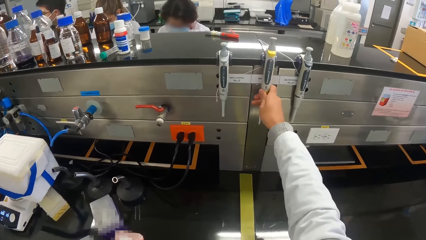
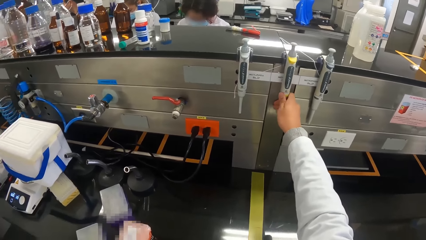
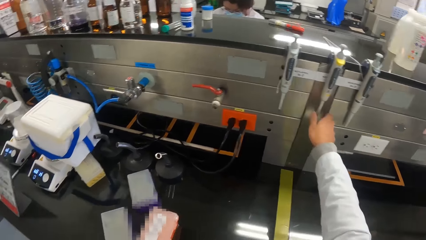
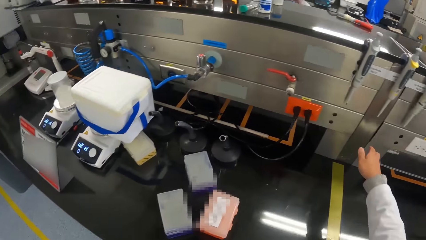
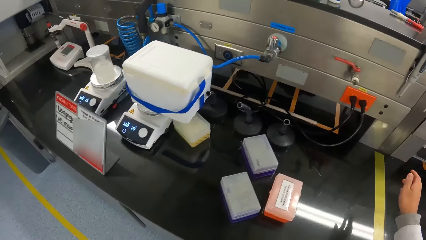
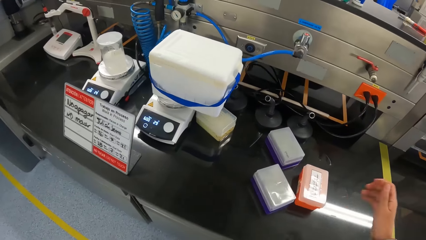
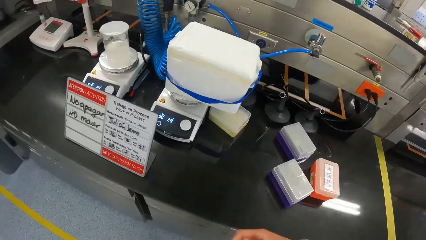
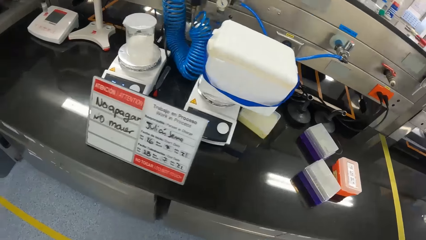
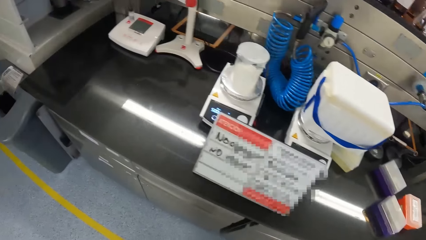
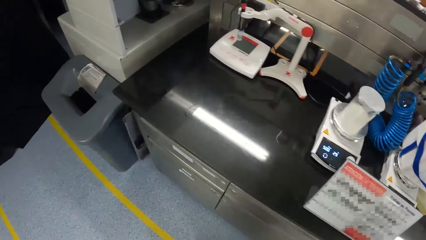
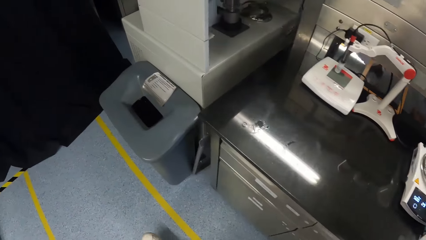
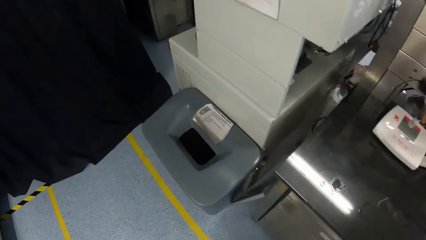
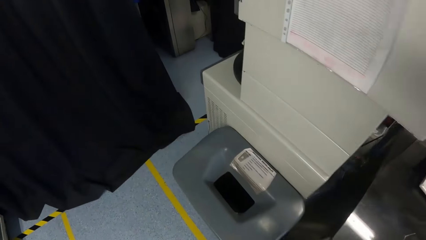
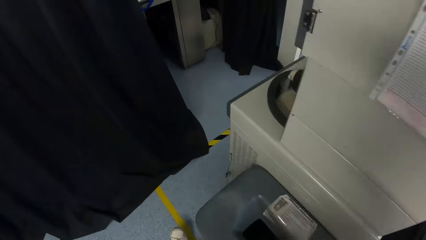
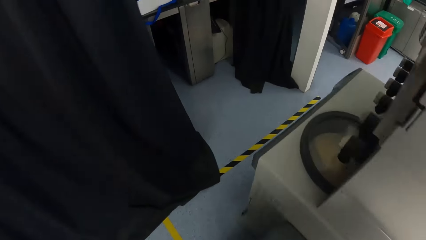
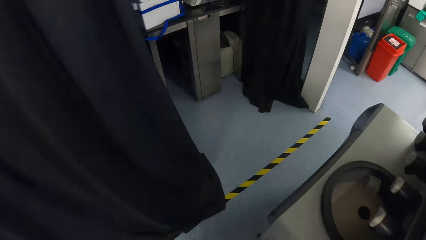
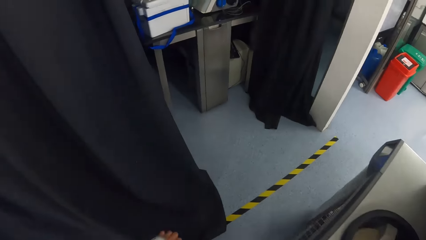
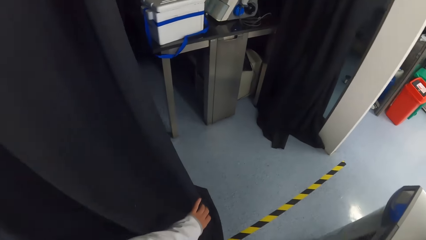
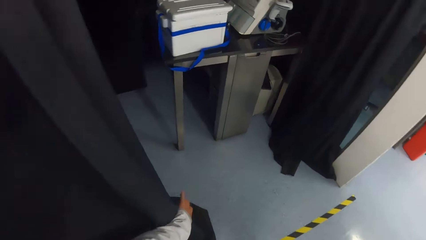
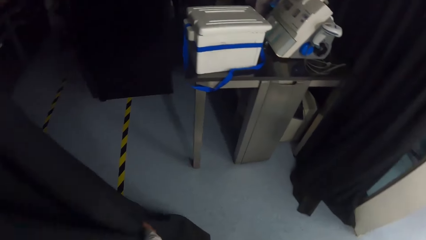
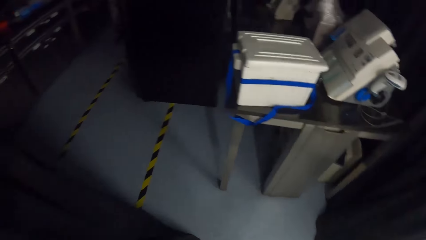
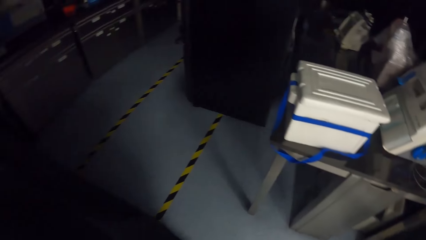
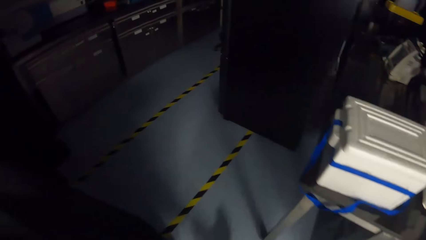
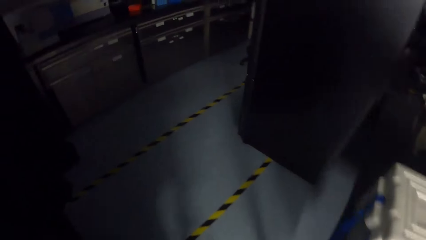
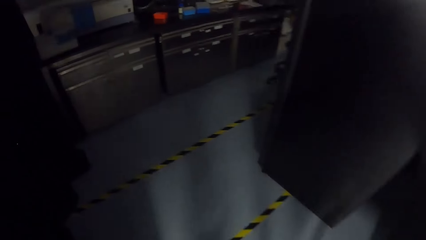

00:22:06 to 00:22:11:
The camera wearer places the pipette on the pipette holder with her right hand. She pushes a carton. She walks out of the laboratory.

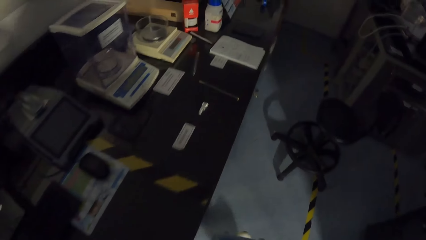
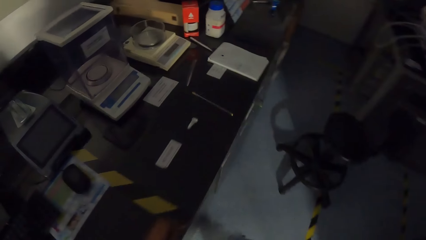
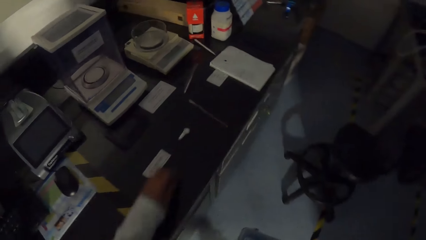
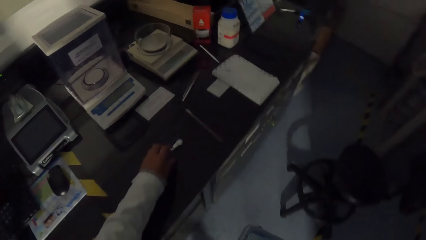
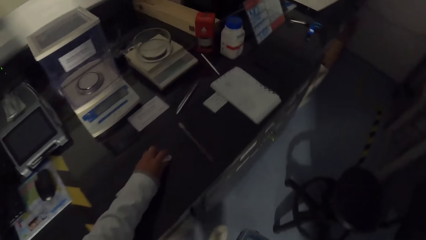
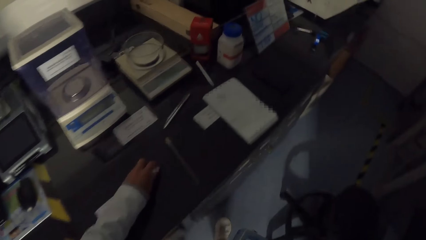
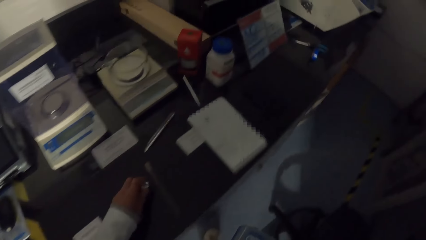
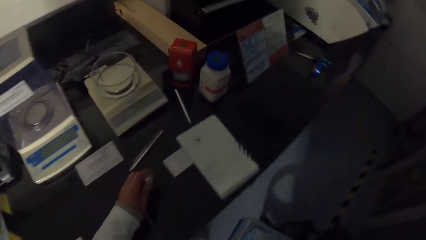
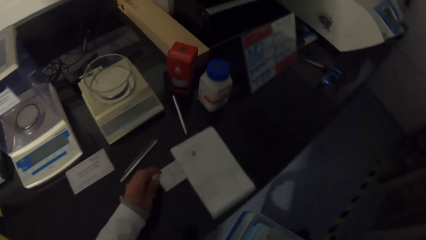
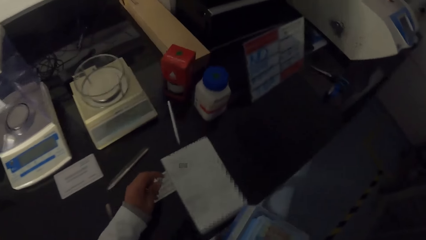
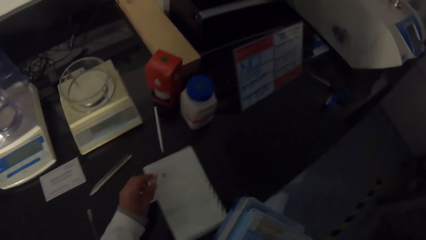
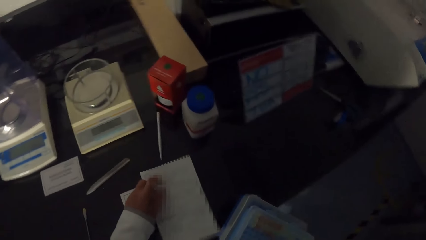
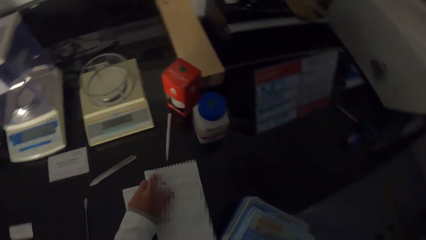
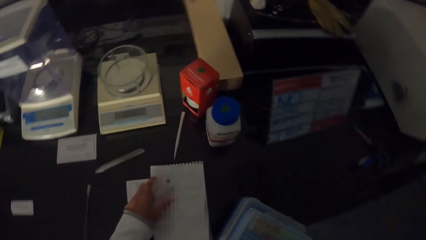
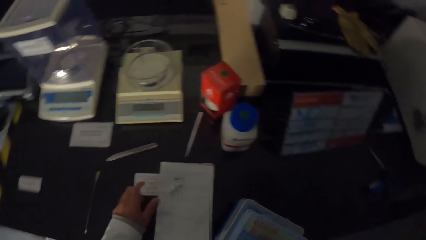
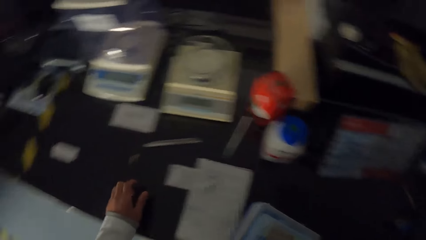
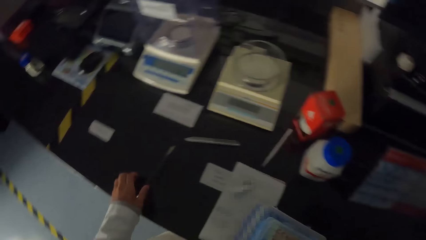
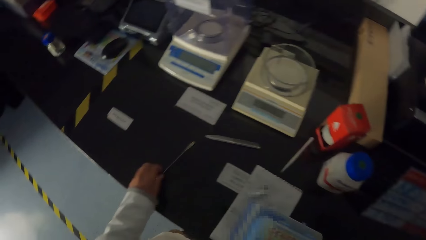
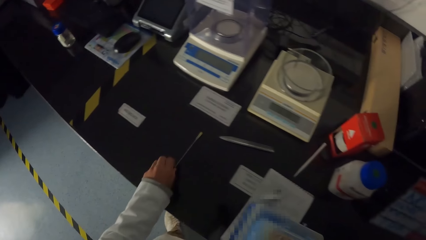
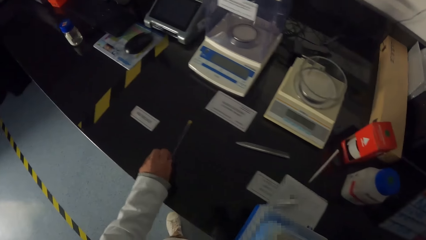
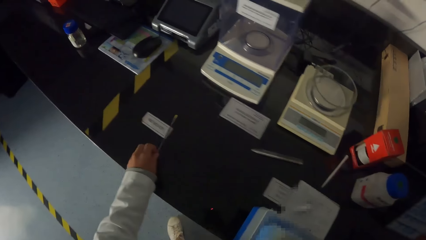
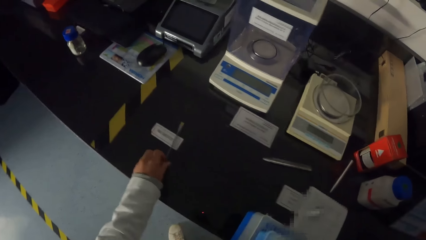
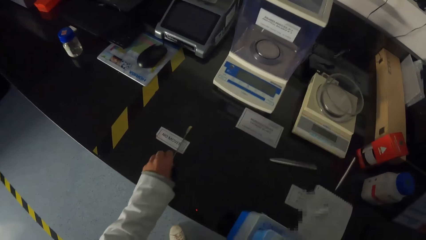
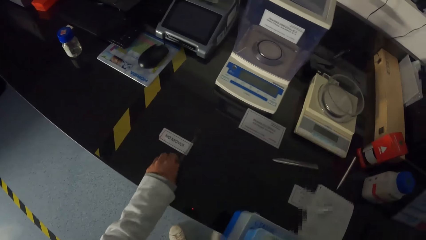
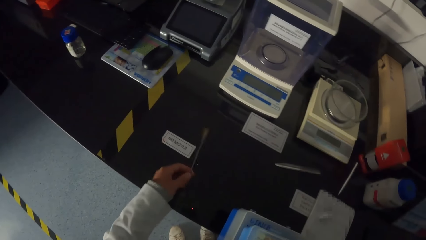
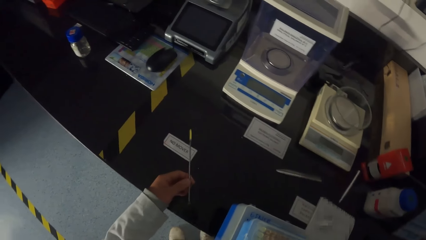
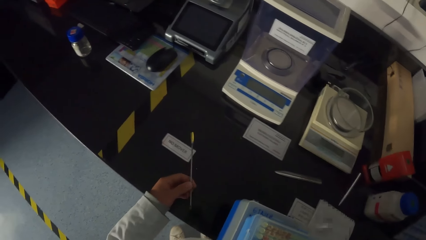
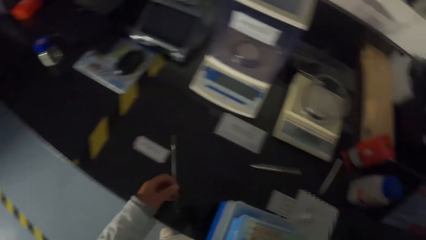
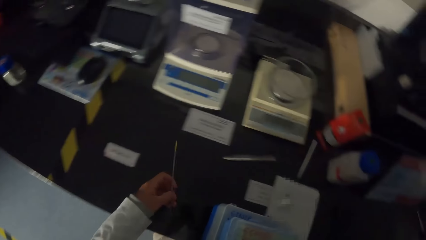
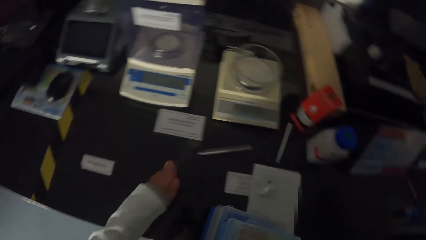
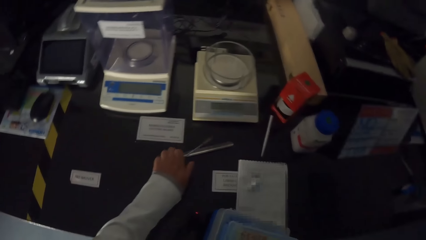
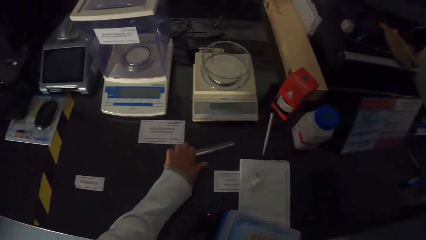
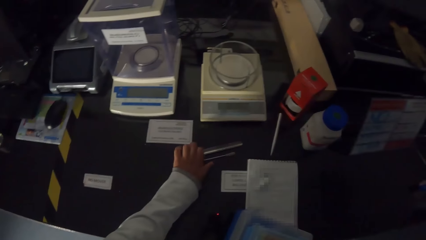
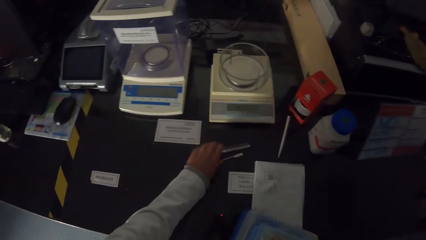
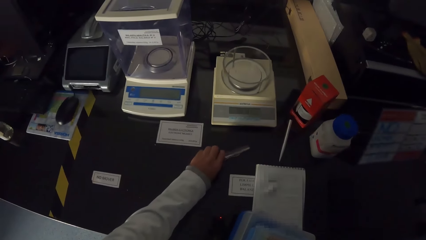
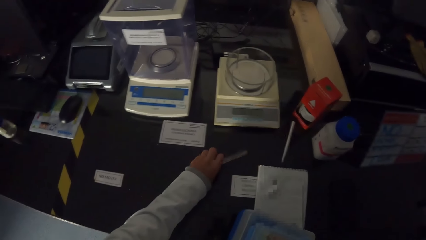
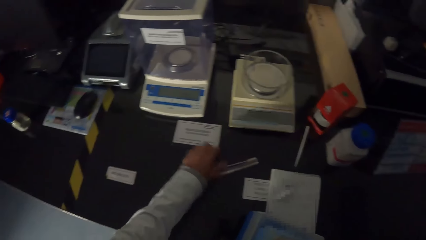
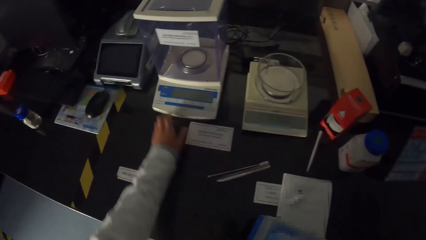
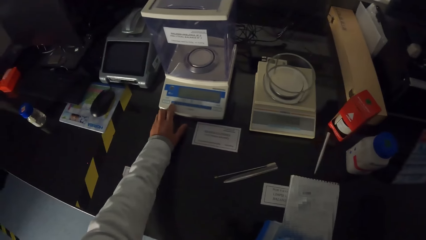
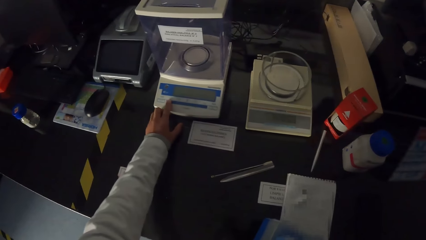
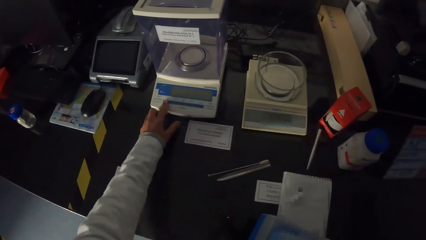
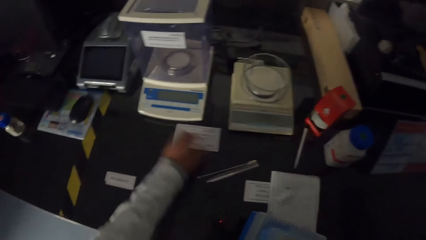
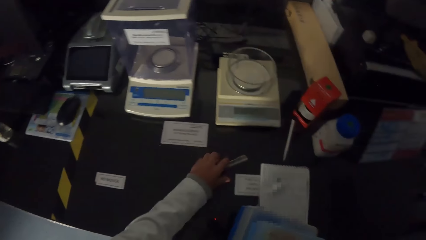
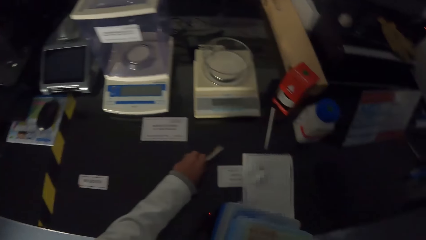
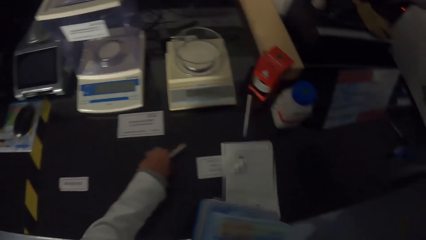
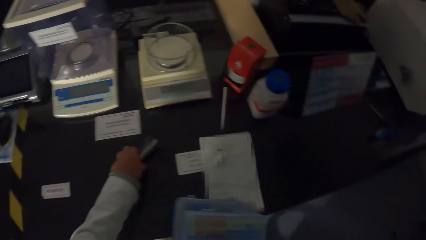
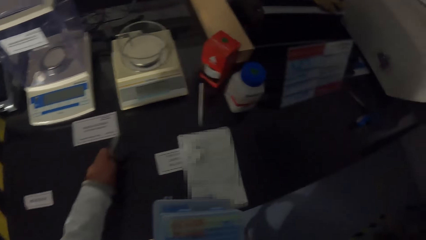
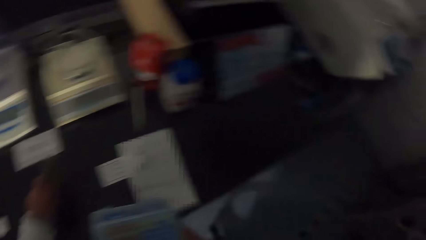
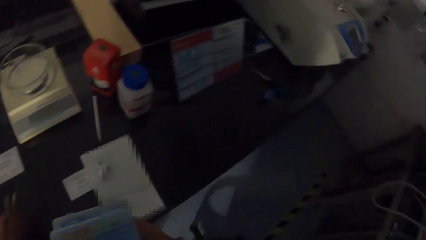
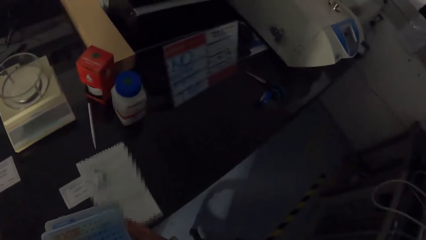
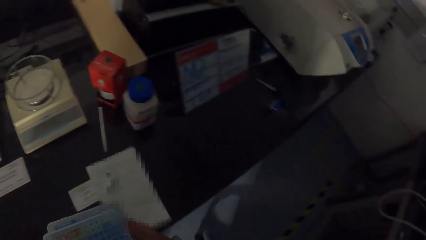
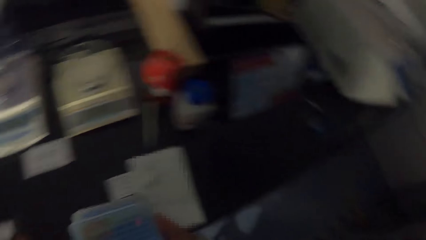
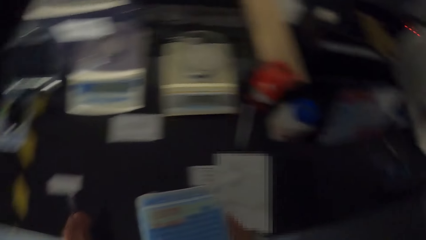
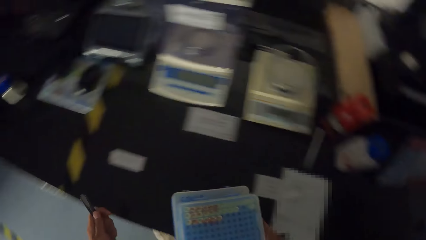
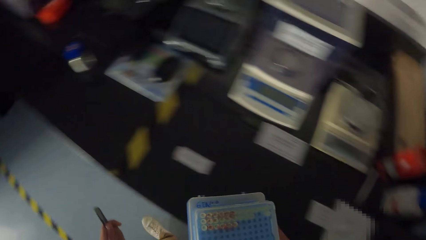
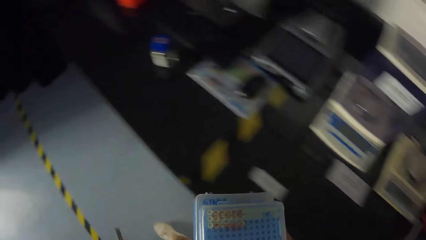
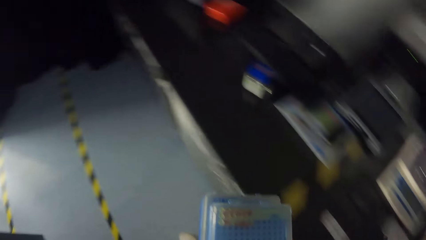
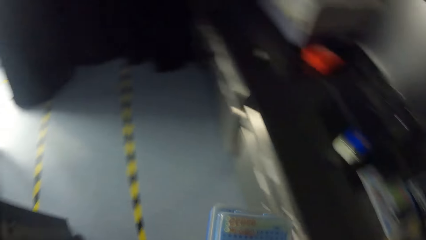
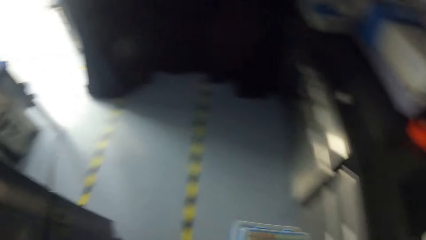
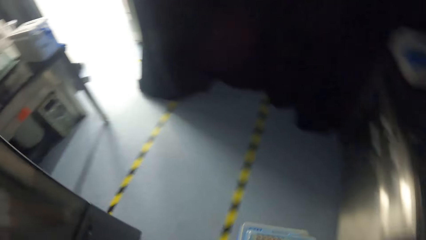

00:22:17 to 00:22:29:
The camera wearer picks a paper from the table with her left hand. She drops the paper on a book with her left hand. She slides a swab stick on the table with her left hand. She picks the swab stick from the table with her left hand. She drops the swab stick on the table with her left hand. She holds a scalpel and the swab stick on the table with her left hand. She operates the electronic balance machine with her left hand. She operates the electronic balance machine again.
